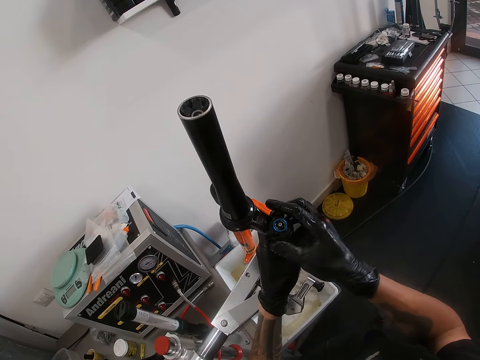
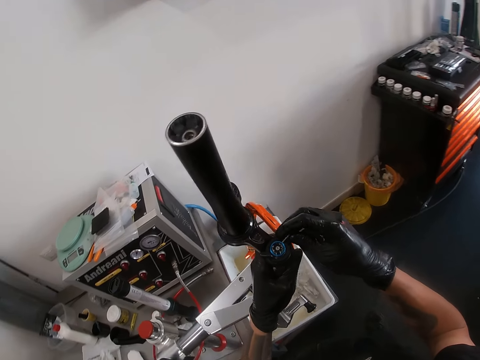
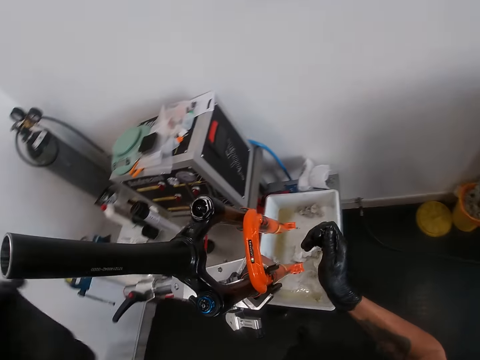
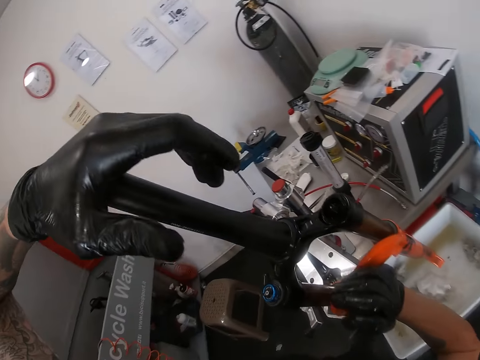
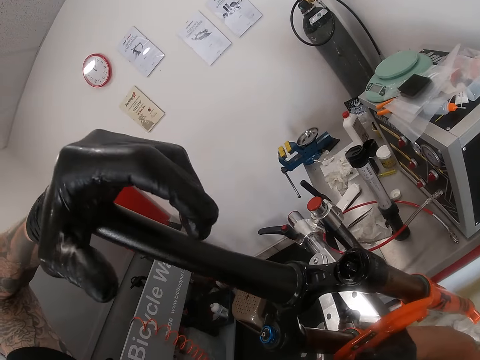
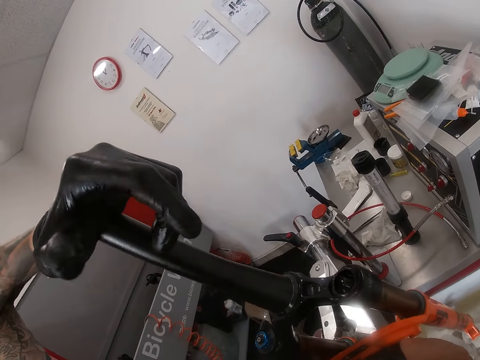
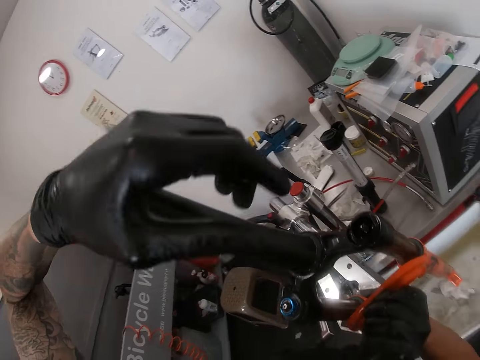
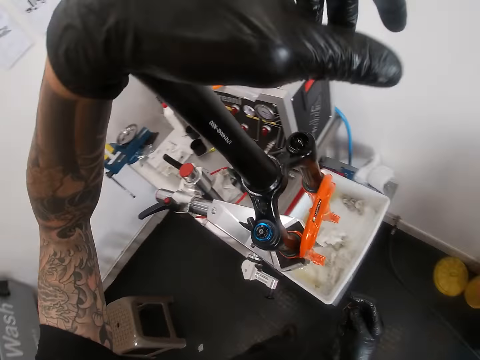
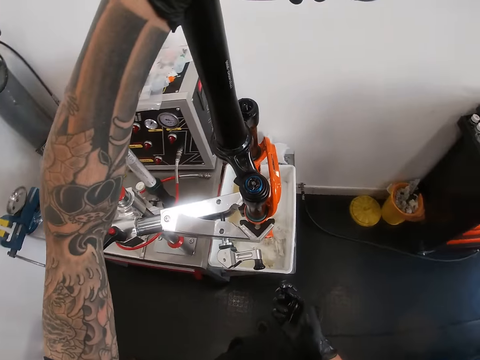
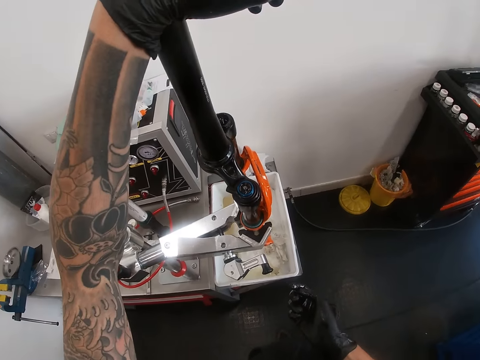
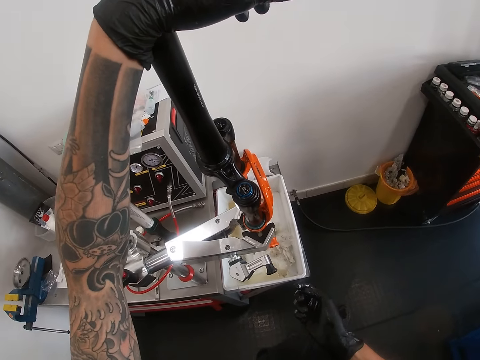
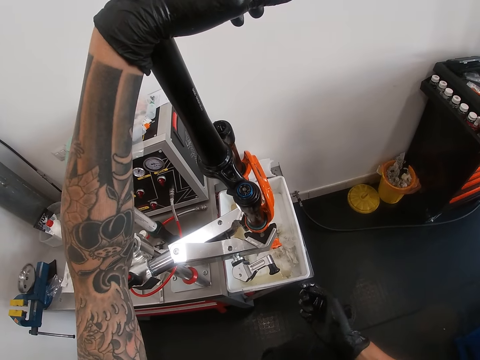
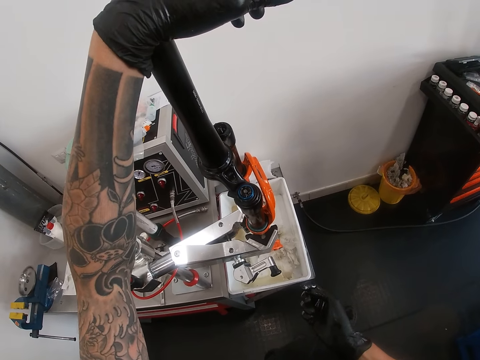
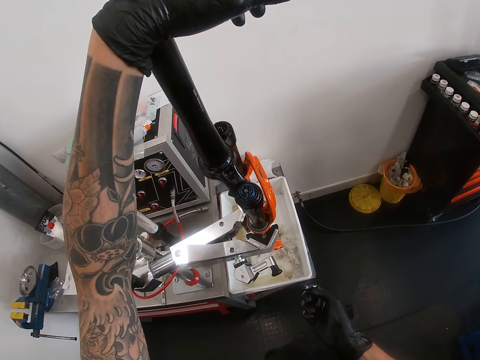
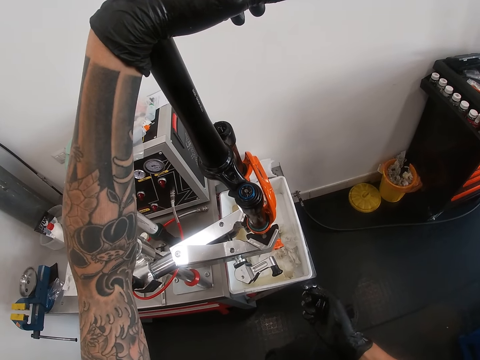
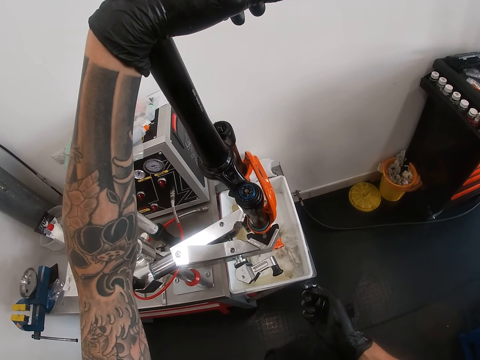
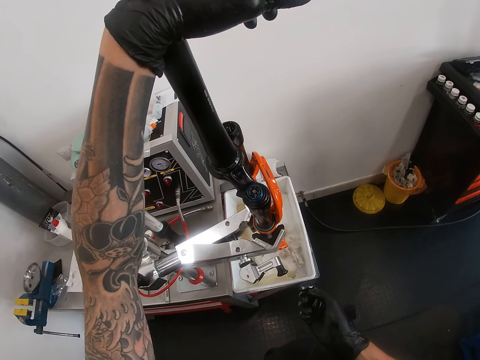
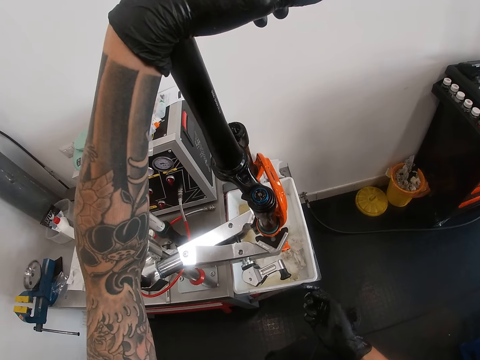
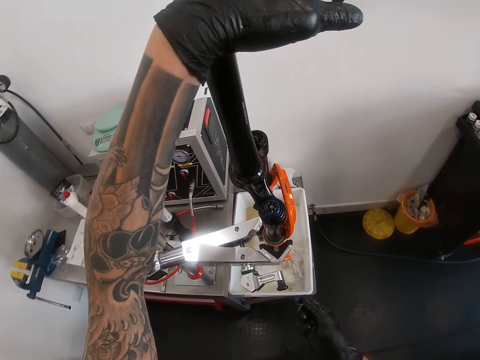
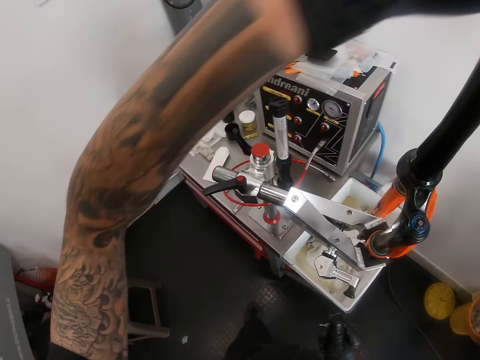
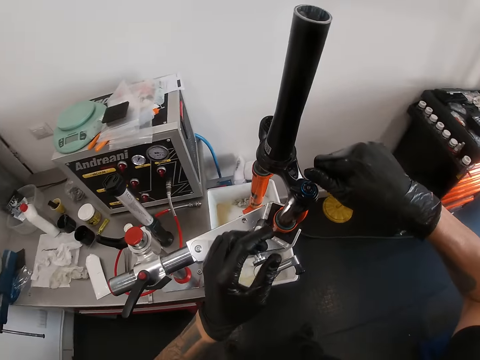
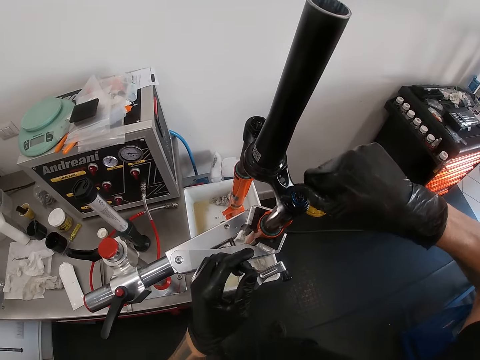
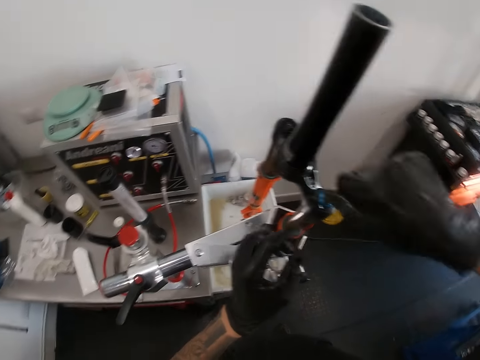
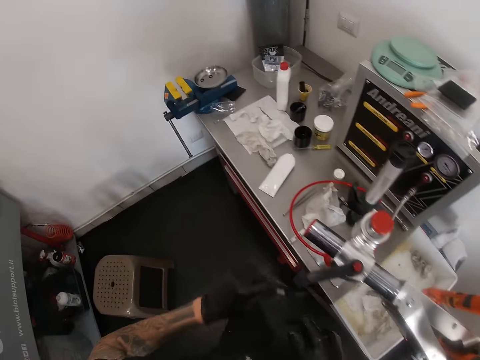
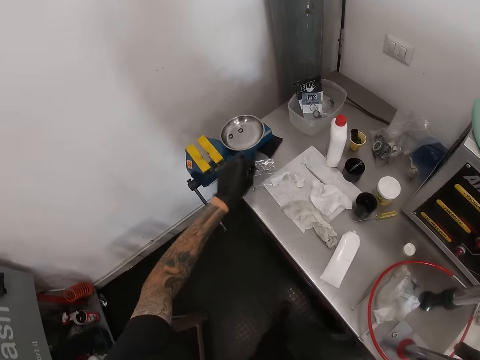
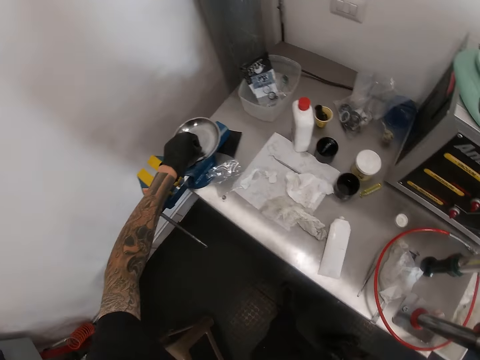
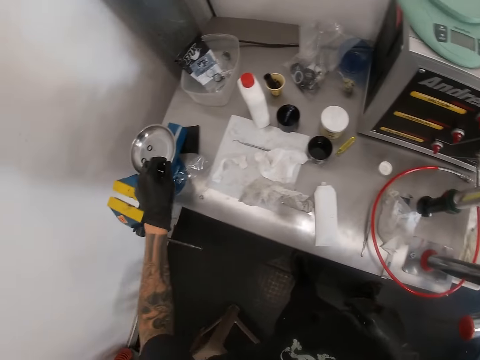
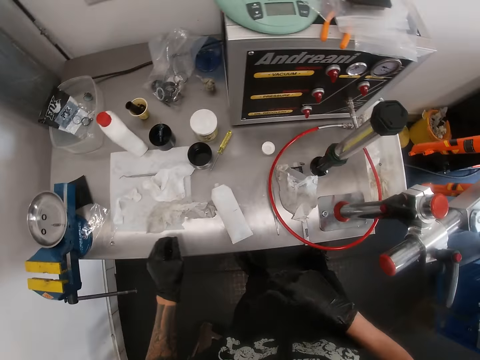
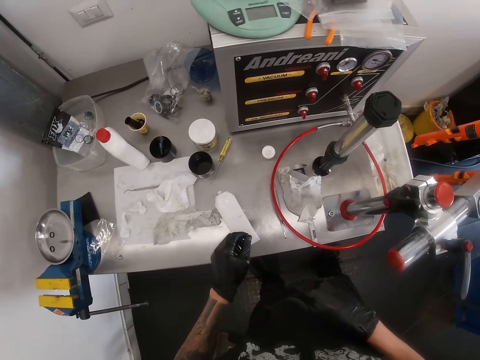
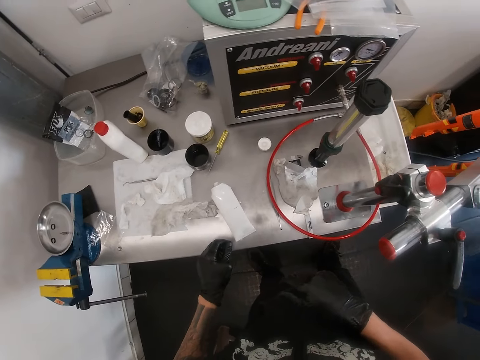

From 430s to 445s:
The camera wearer puts his left gloved hand on a steering tube. He removes the bolt from the metallic pipe. He holds a fork blade with his right gloved hand. He shakes the metallic pipe. He puts the screwdriver head on the top bearing with his right gloved hand. He puts the bolt on the nut. He passes the screwdriver head from his right gloved hand to his left gloved hand. He drops the screwdriver head on the bench vice with his left gloved hand. He puts the bolt on the table.

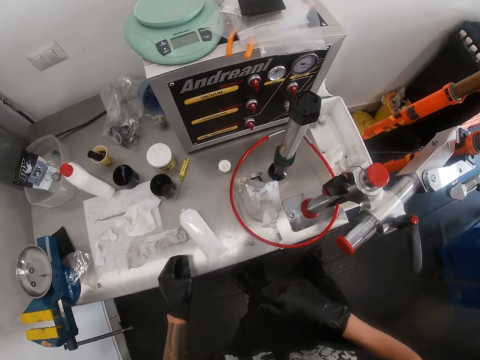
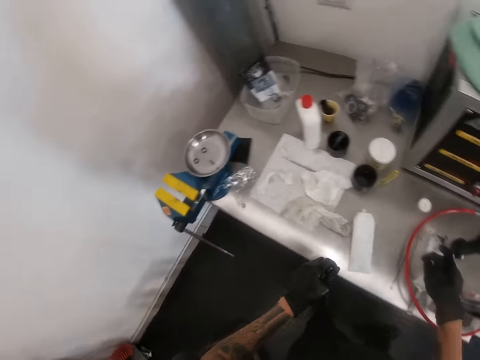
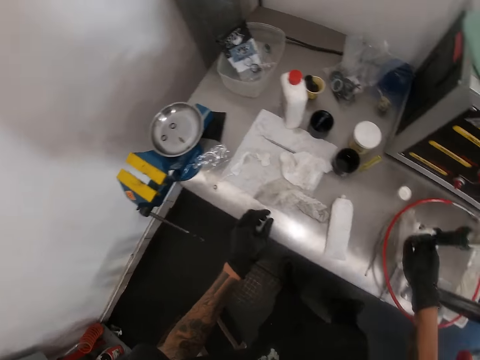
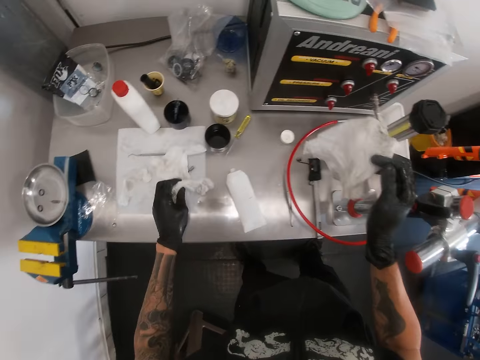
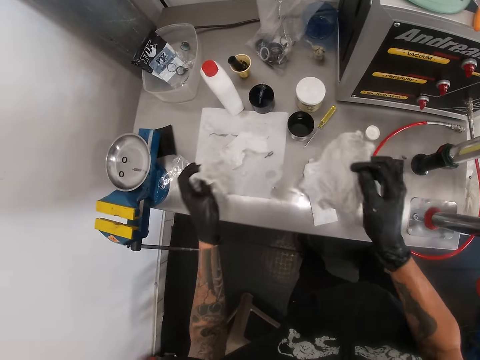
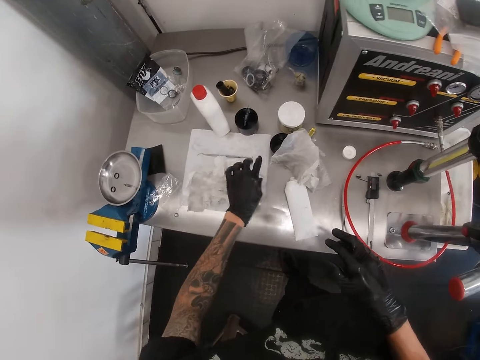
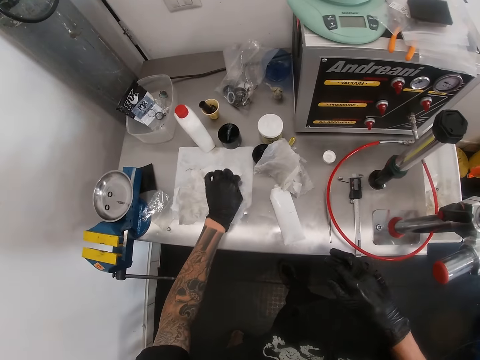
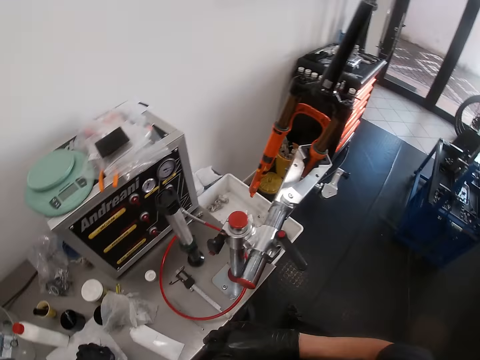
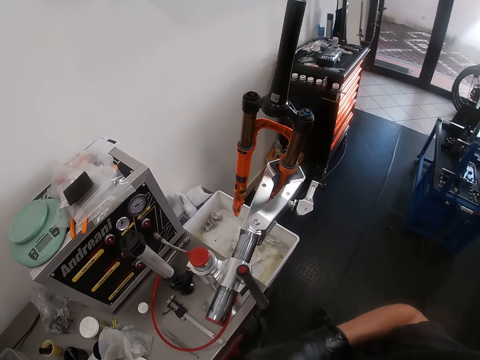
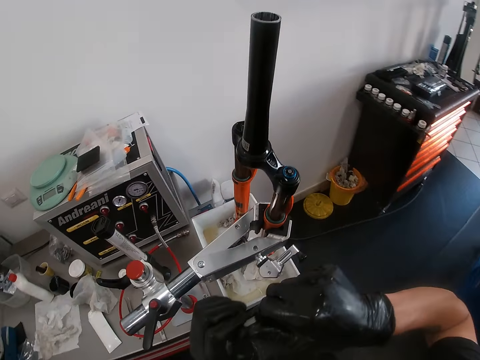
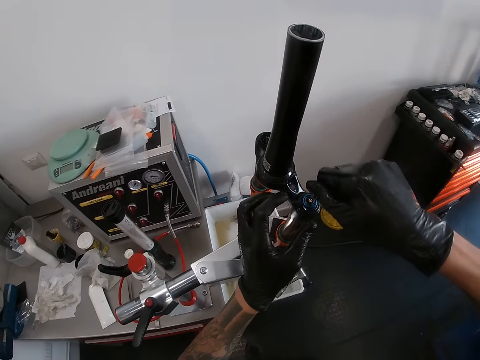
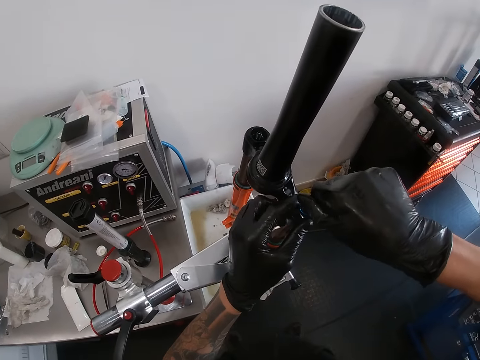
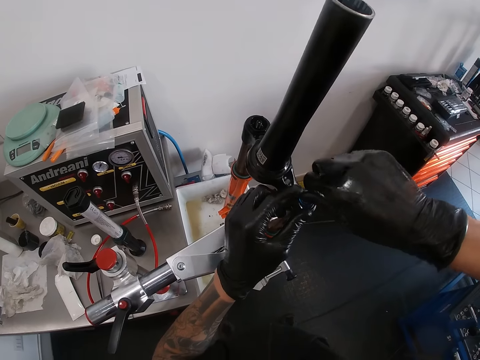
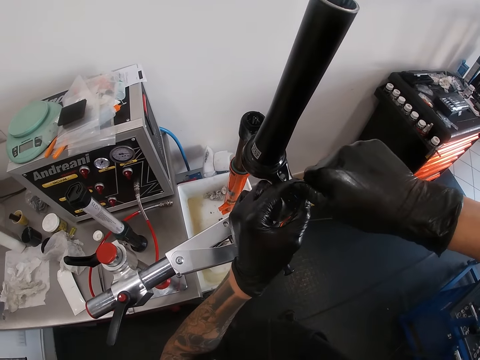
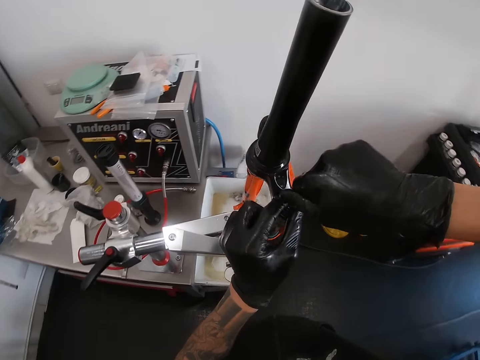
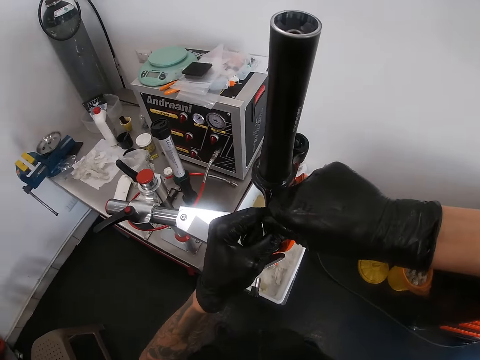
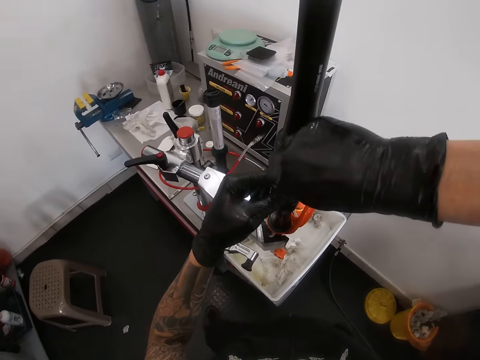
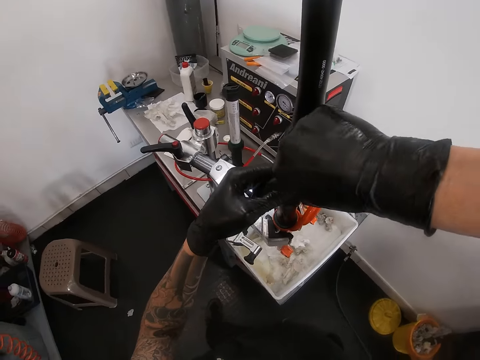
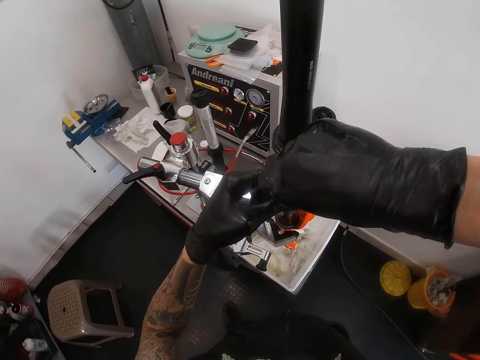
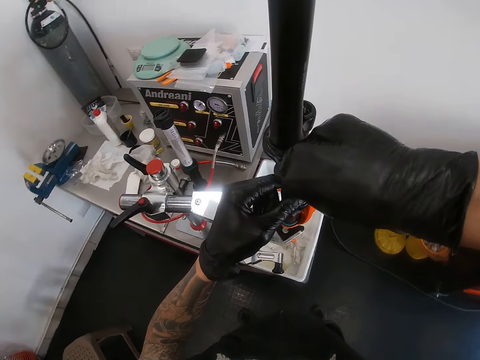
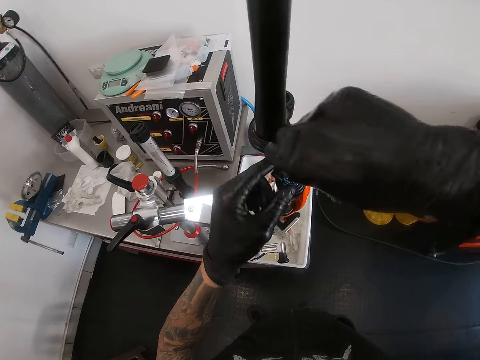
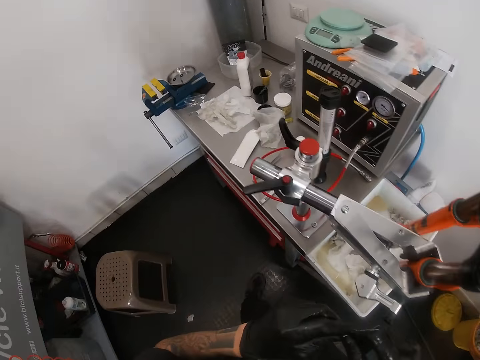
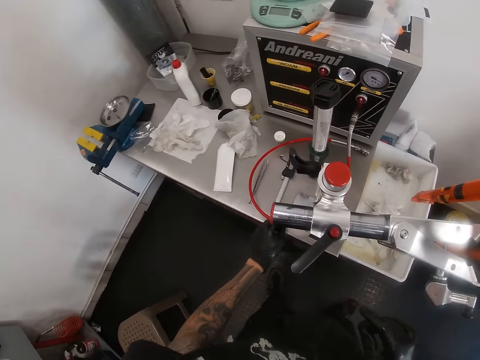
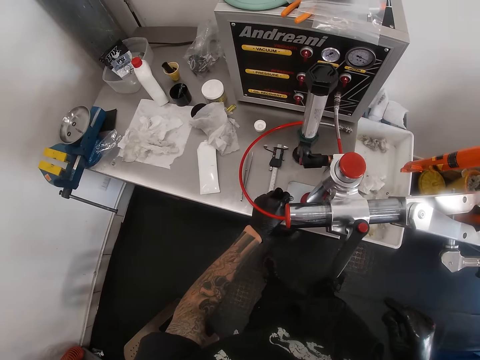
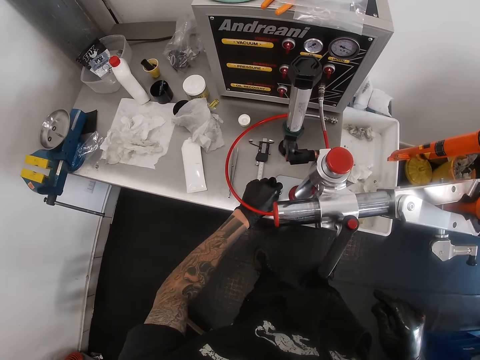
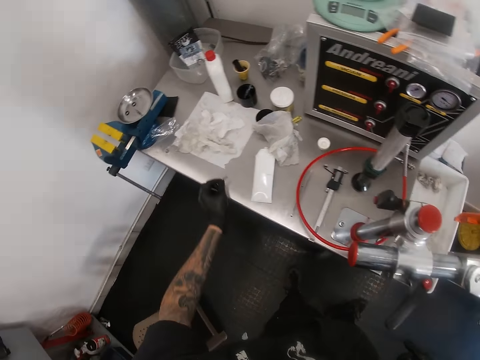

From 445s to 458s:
The camera wearer picks up the tissue paper from the table with his right gloved hand. He picks up the tissue paper on the paper on the table with his left gloved hand. He drops the tissue paper on the paper on the table with his left gloved hand. He drops the tissue paper on the table with his right gloved hand. He moves the tissue paper on the paper on the table with his left gloved hand. He picks up the screwdriver head from the paper on the table with his left gloved hand. He picks up the bolt. He passes the screwdriver head from his left gloved hand to his right gloved hand. He holds the top bearing of the fork crown with his left gloved hand. He removes the screw on the top bearing with the screwdriver head in his right gloved hand. He fixes the bolt on the nut. He passes the screw to his left gloved hand from his right gloved hand. He drops the screw on the table with his left gloved hand. He takes the bolt from the metallic pipe.
